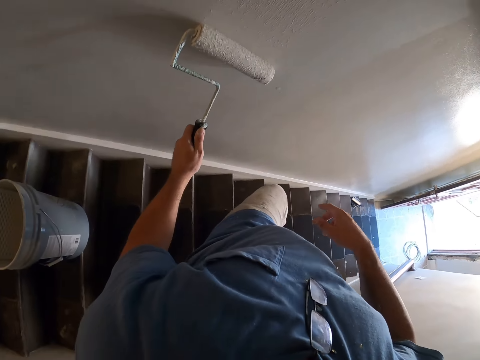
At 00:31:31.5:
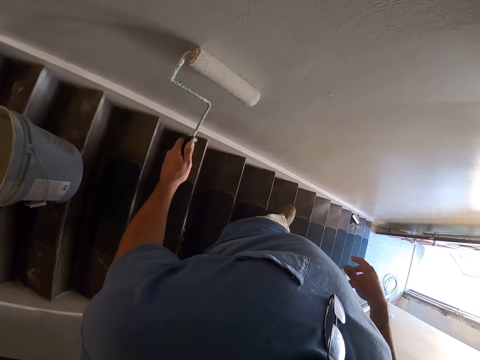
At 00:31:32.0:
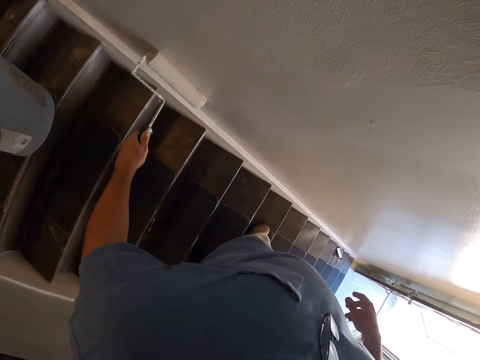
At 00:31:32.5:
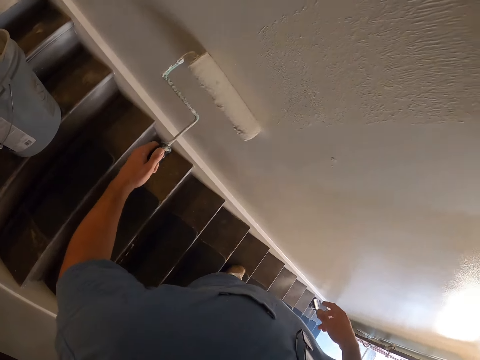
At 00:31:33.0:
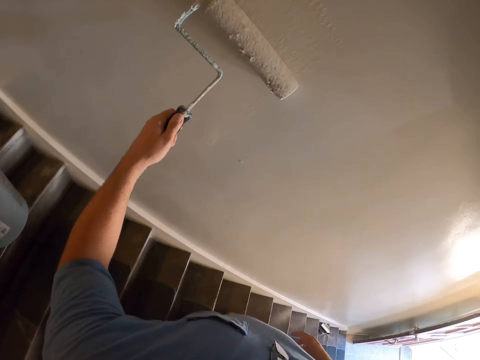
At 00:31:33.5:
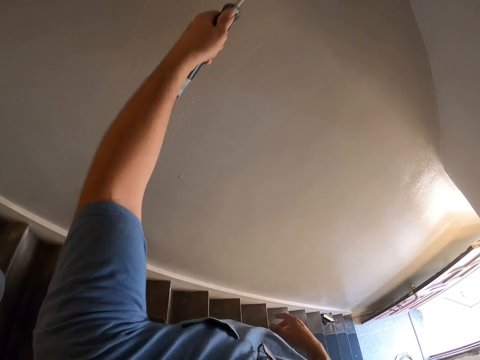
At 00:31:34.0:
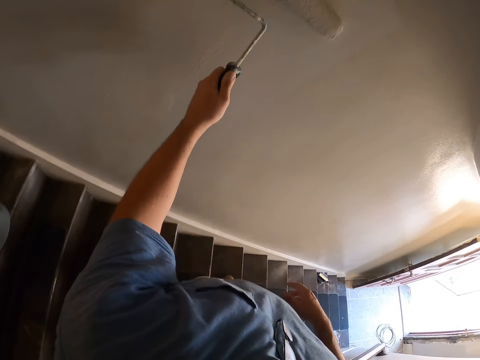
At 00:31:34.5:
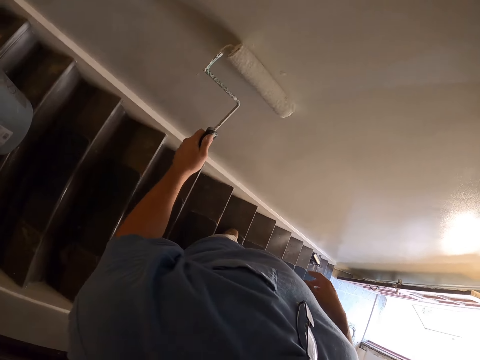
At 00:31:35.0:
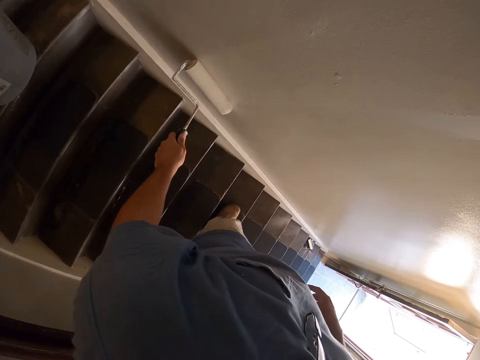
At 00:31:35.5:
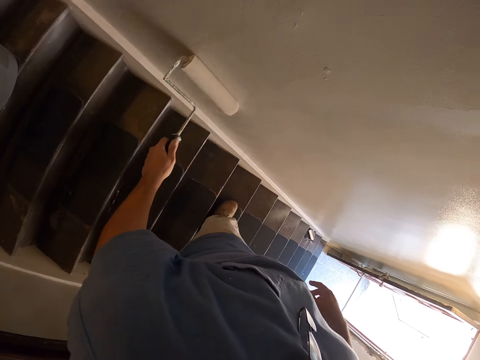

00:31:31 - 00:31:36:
The camera wearer paints the wall of the room with the paint roller.

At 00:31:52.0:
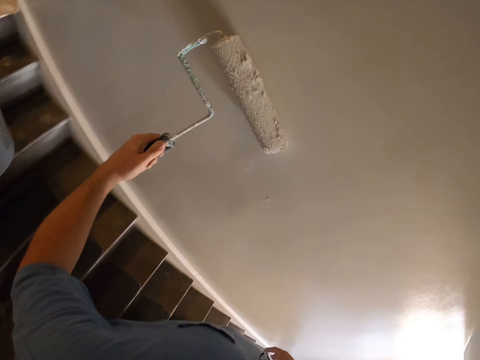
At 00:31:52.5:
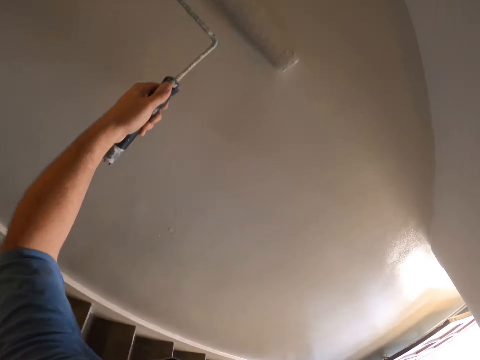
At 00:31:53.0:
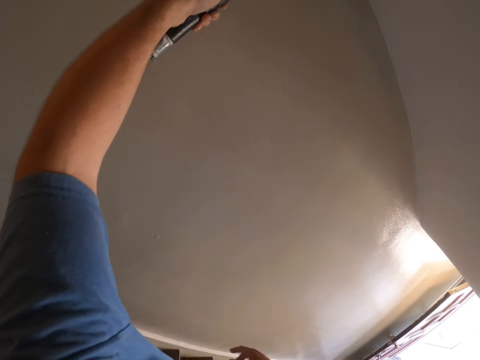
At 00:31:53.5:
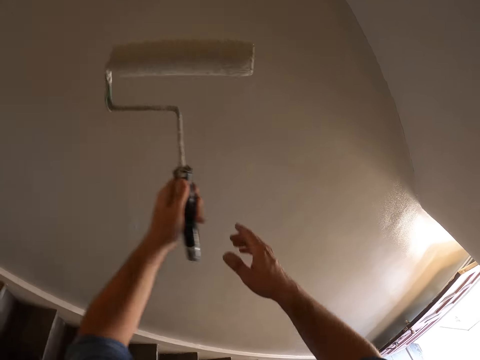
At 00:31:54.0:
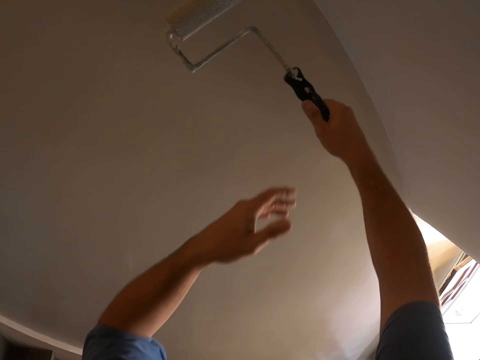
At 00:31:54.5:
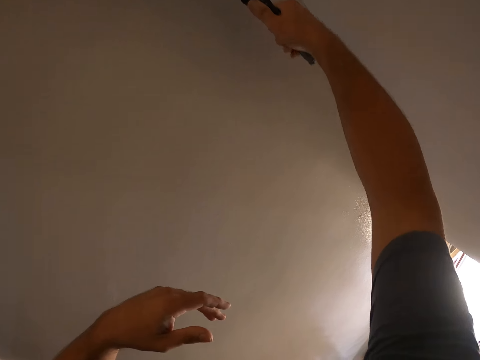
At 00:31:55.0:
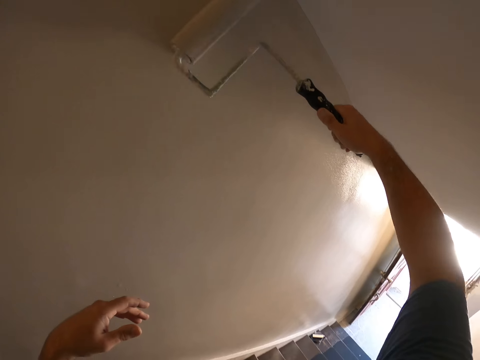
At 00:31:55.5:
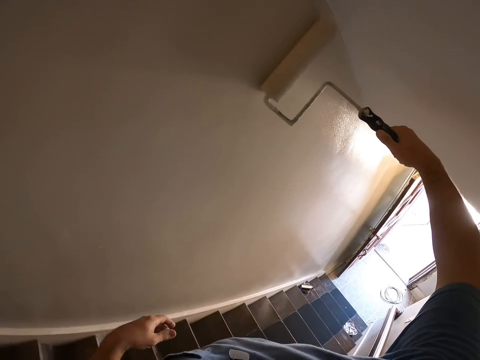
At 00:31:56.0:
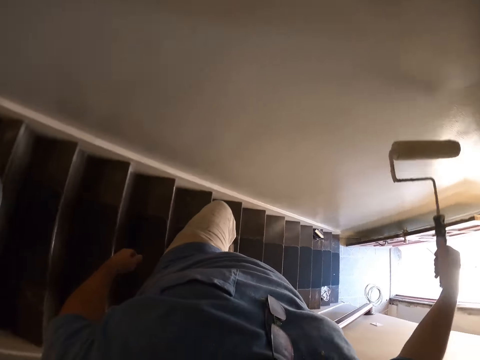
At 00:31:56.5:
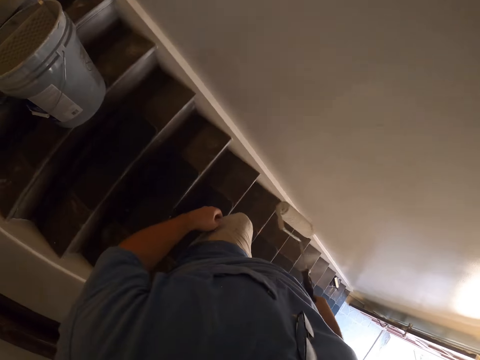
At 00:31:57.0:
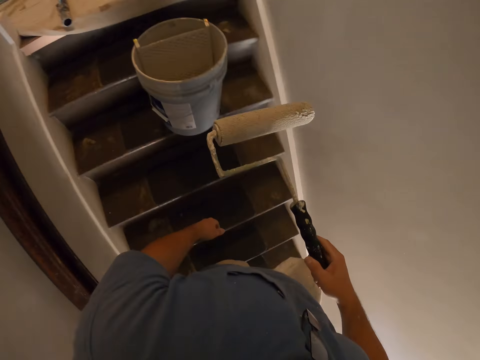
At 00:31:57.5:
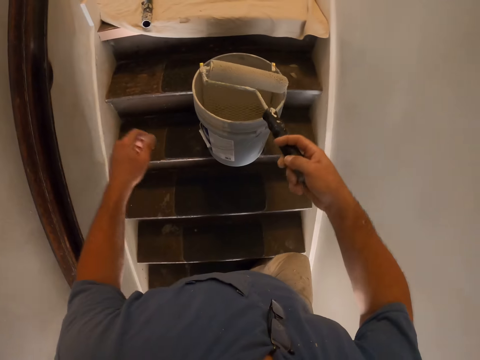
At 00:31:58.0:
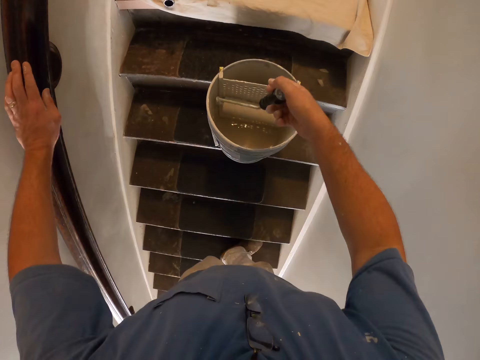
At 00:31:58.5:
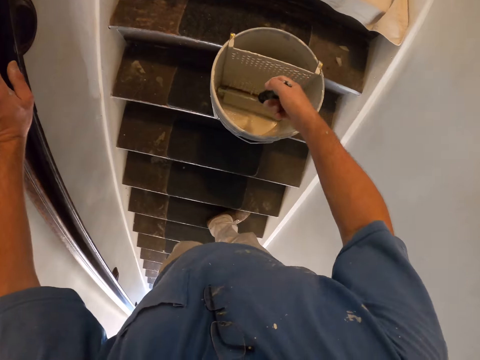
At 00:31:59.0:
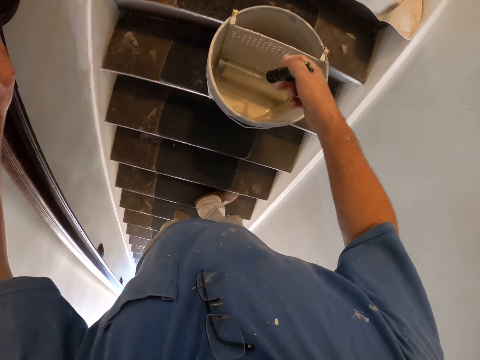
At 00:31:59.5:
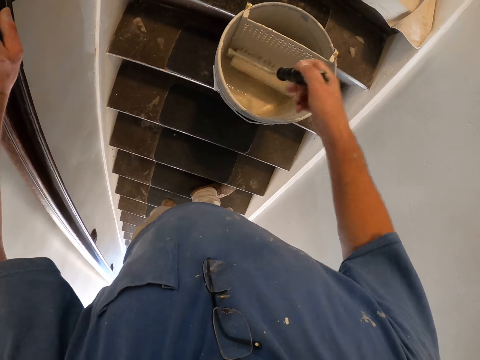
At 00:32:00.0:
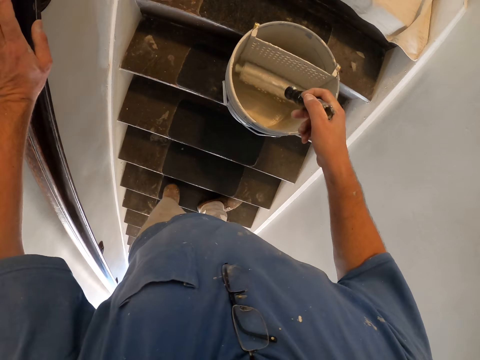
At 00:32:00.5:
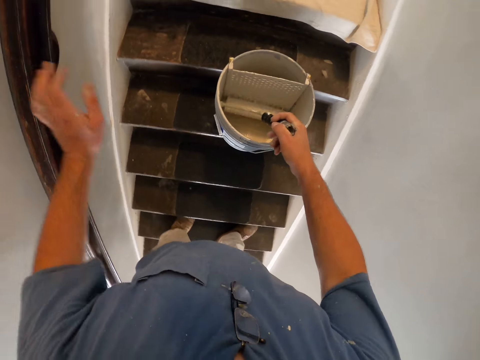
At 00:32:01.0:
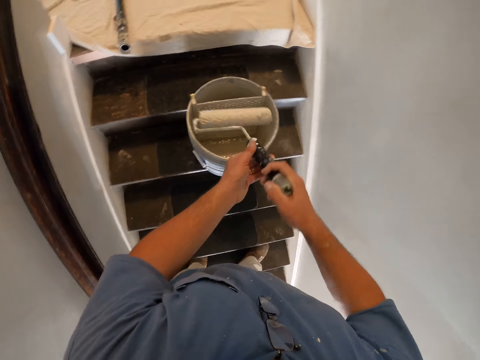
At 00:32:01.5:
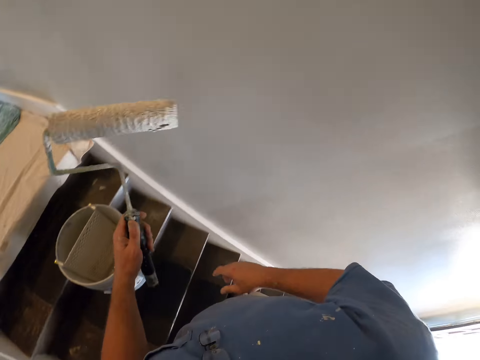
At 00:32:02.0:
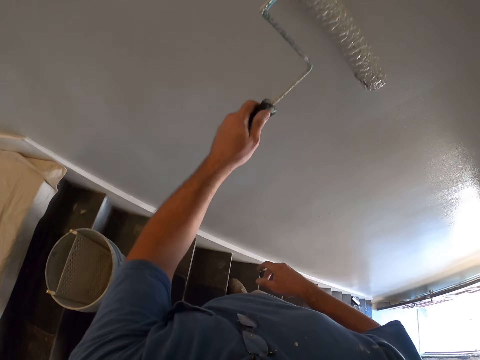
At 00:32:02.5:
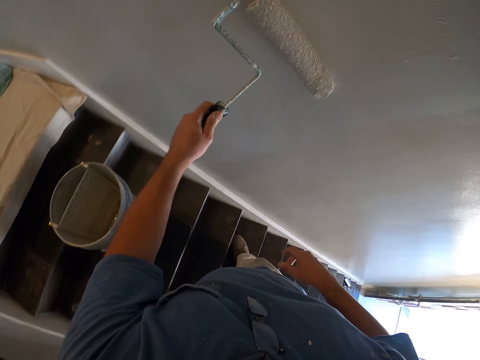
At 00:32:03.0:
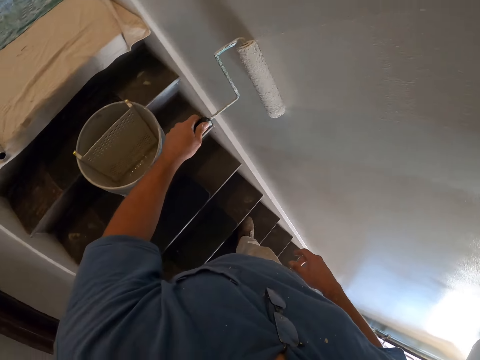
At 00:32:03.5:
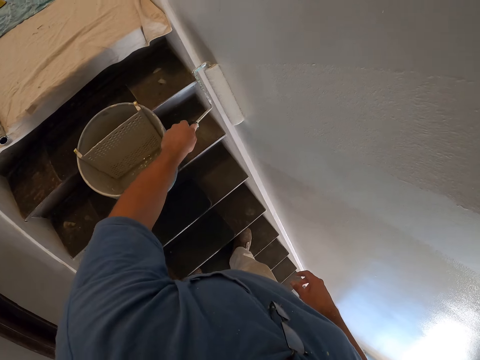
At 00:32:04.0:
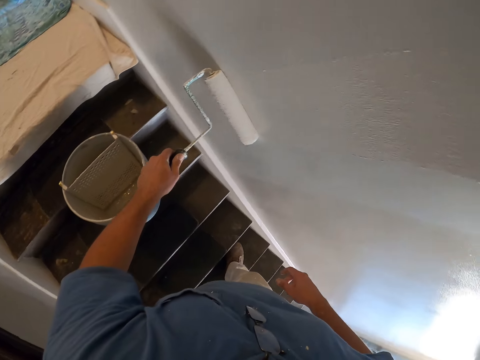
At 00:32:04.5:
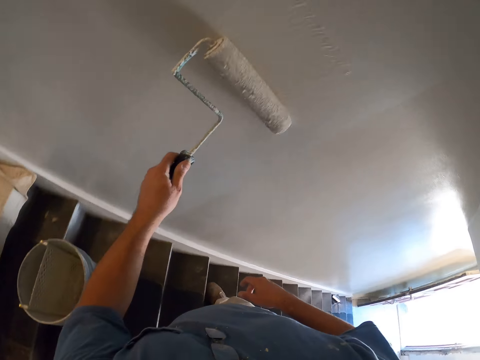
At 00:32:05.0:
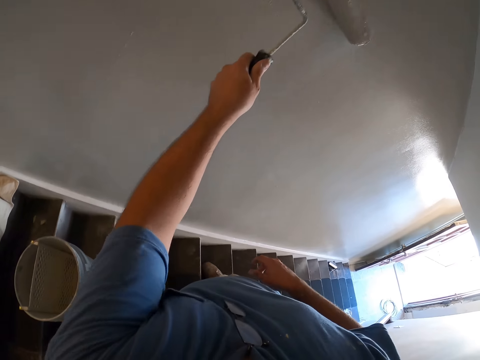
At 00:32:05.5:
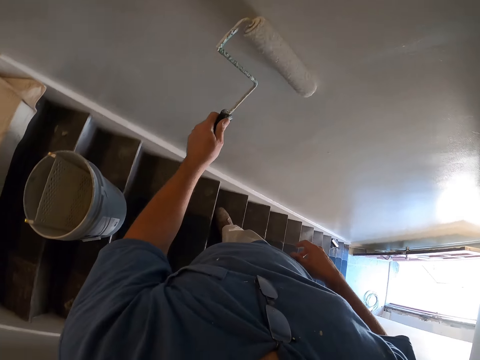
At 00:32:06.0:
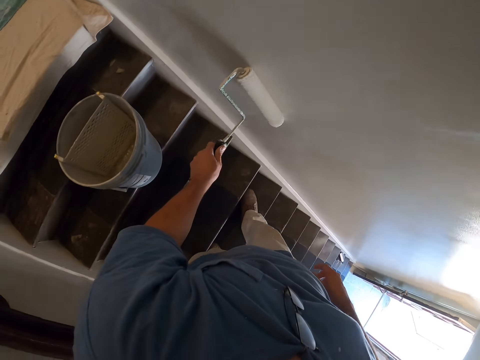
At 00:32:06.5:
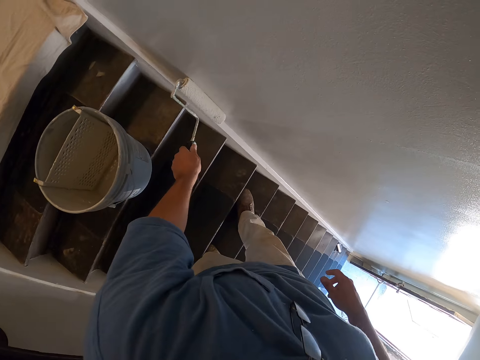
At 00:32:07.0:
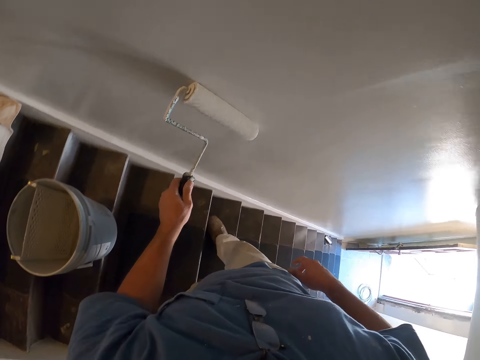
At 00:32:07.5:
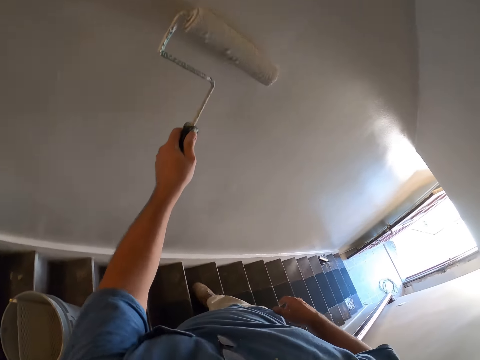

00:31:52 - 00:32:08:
The camera wearer holds the paint roller with his right hand. He paints the wall of the room with the paint roller. He gets more paint from the paint container. He paints the wall of the room with the paint roller.

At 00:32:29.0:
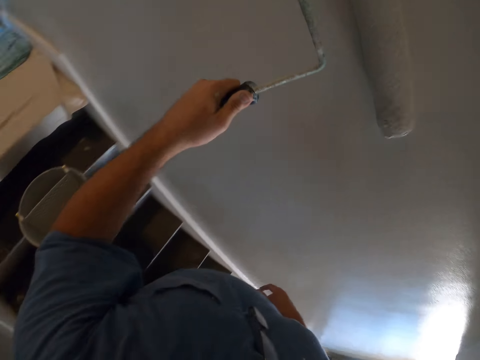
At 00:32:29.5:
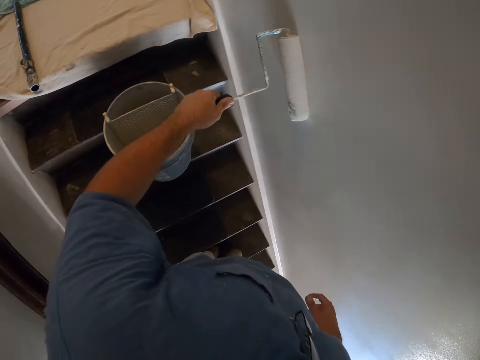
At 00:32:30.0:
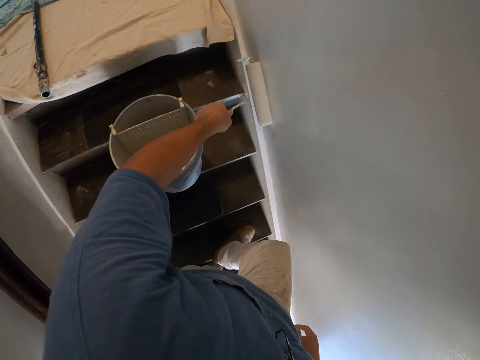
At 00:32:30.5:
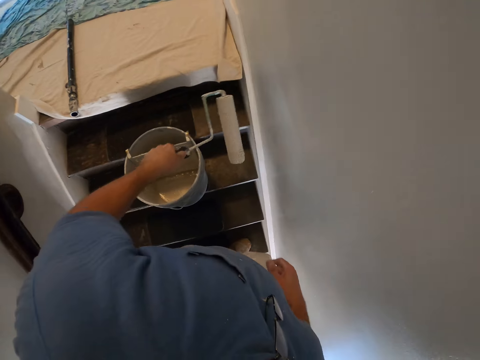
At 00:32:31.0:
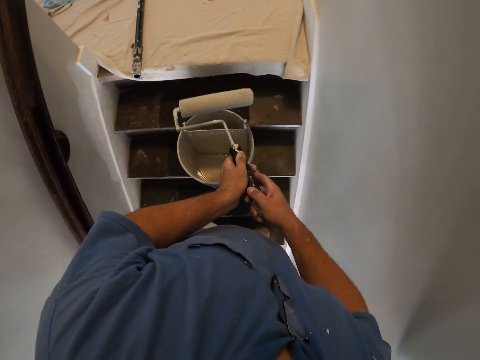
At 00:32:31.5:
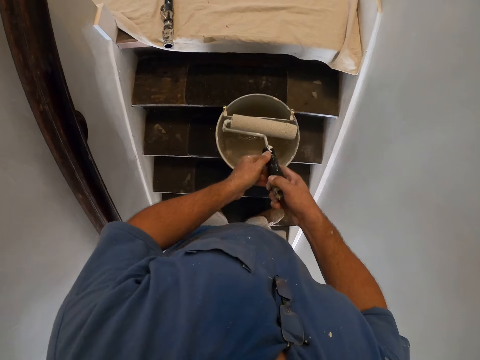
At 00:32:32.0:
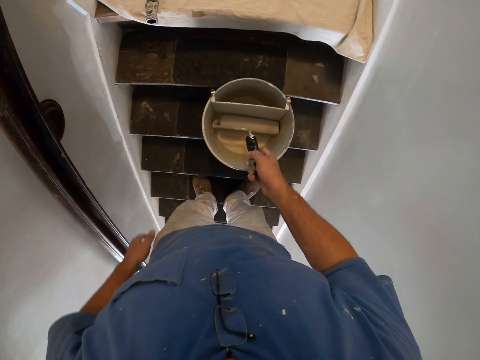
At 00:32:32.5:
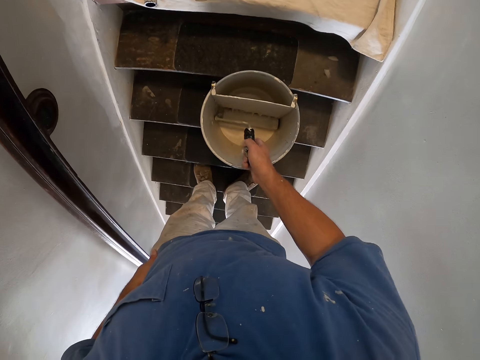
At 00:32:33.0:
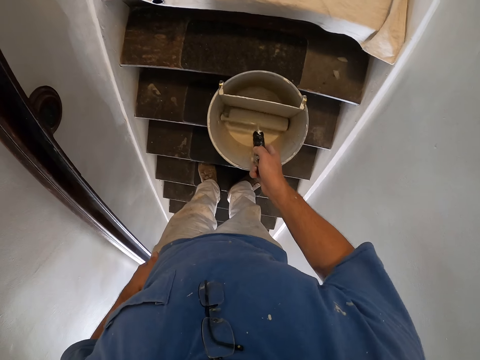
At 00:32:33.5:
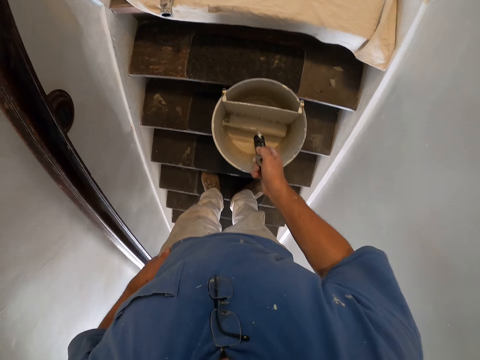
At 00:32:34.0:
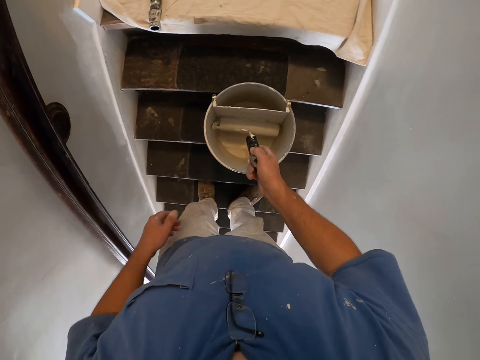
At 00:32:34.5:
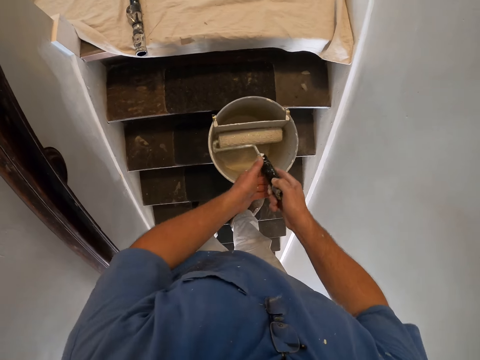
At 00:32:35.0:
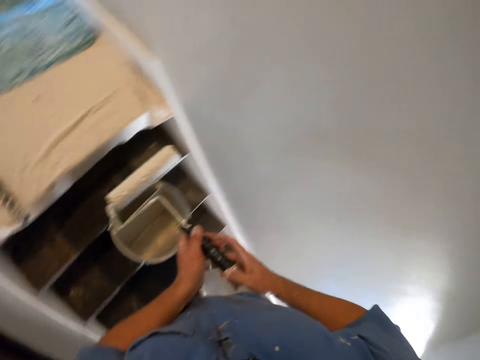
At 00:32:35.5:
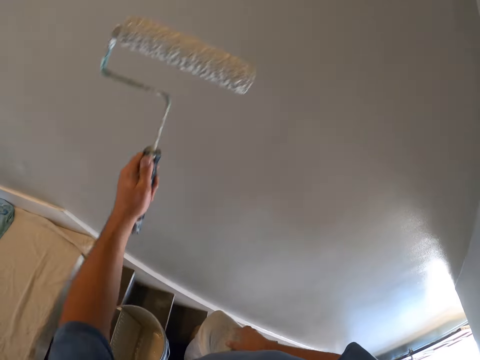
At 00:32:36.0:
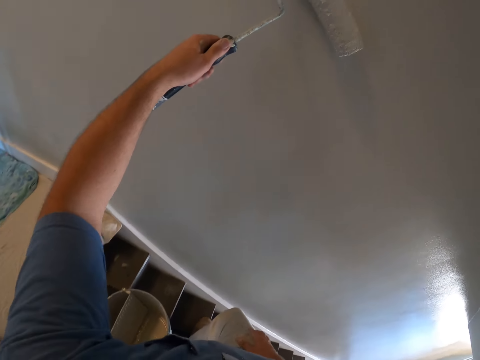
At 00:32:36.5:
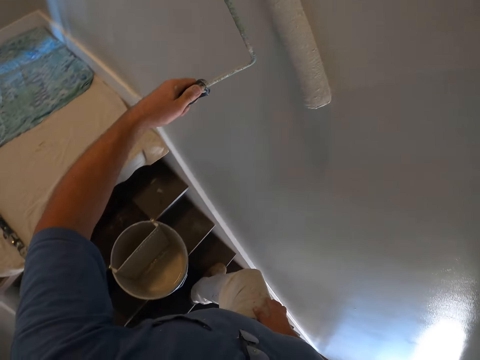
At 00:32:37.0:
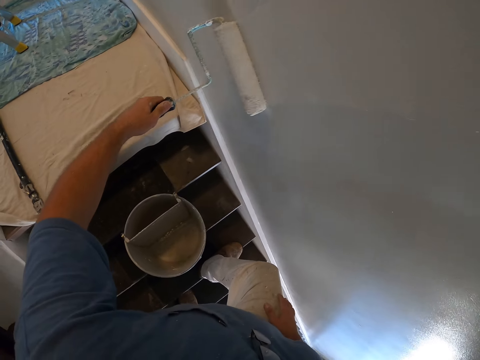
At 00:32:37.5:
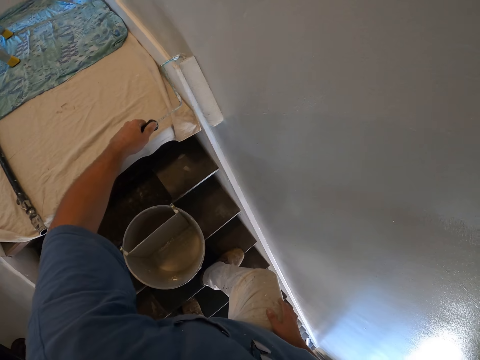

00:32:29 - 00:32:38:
The camera wearer gets more paint from the paint container. They paint the wall of the room with the paint roller.
